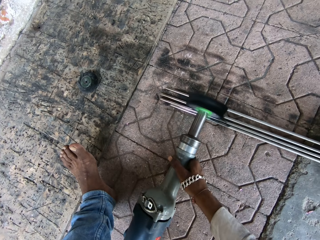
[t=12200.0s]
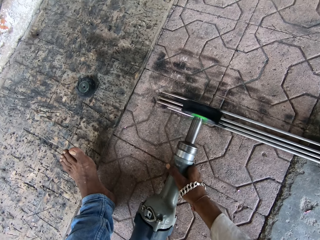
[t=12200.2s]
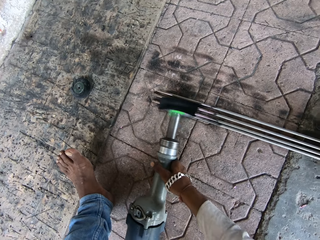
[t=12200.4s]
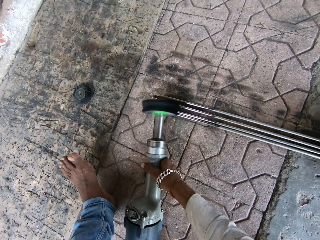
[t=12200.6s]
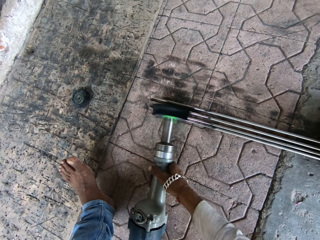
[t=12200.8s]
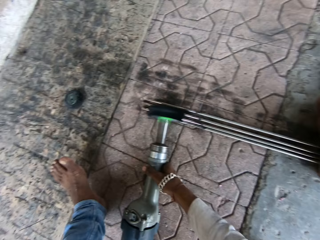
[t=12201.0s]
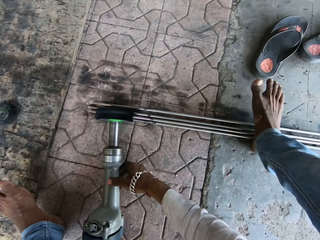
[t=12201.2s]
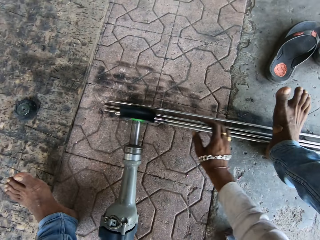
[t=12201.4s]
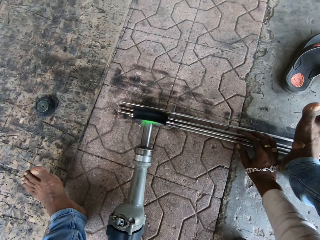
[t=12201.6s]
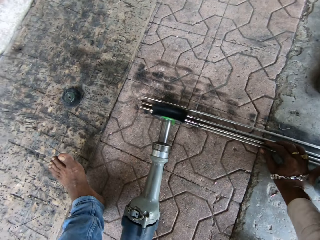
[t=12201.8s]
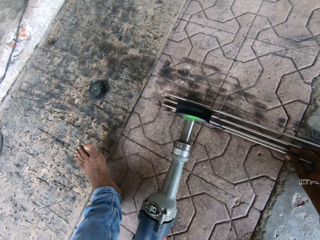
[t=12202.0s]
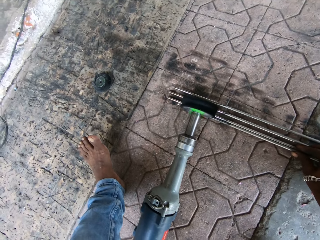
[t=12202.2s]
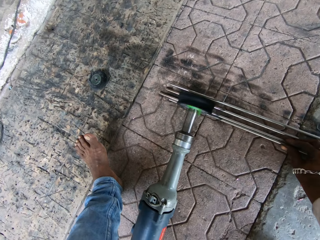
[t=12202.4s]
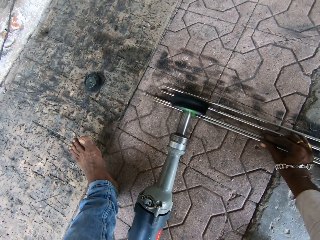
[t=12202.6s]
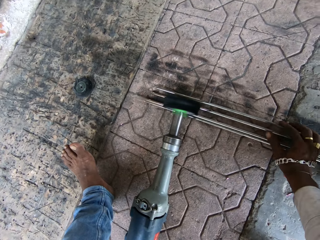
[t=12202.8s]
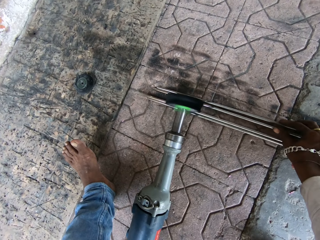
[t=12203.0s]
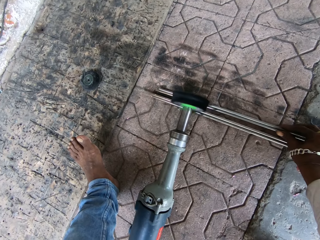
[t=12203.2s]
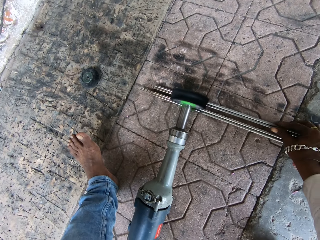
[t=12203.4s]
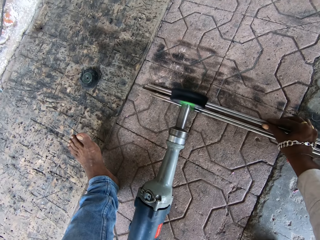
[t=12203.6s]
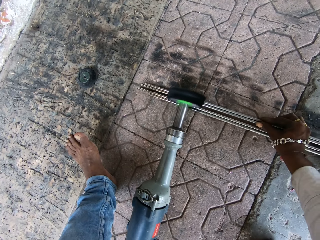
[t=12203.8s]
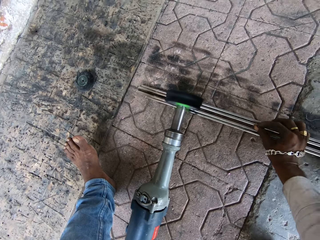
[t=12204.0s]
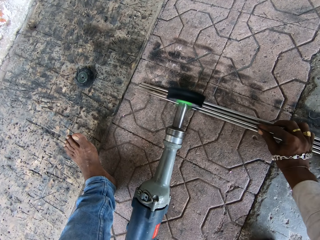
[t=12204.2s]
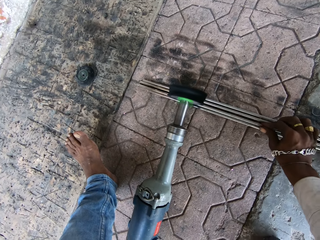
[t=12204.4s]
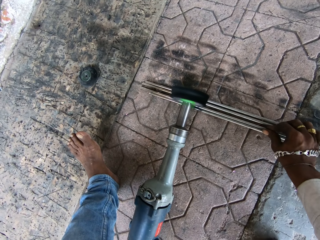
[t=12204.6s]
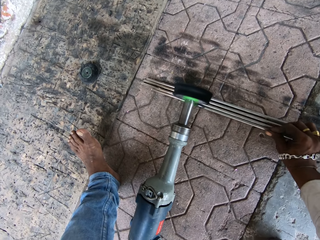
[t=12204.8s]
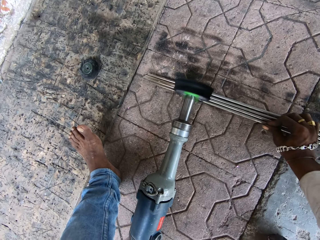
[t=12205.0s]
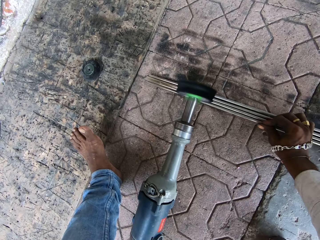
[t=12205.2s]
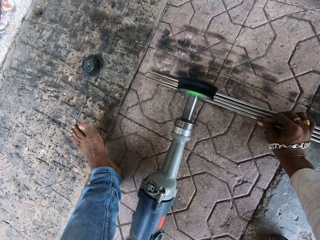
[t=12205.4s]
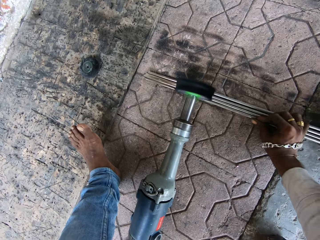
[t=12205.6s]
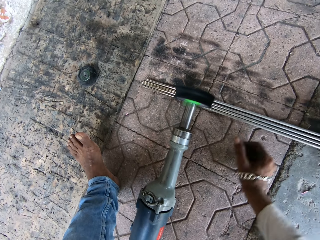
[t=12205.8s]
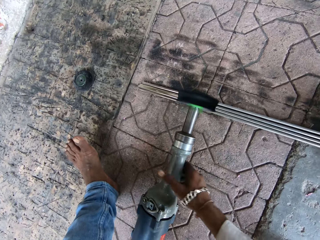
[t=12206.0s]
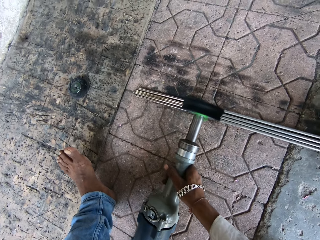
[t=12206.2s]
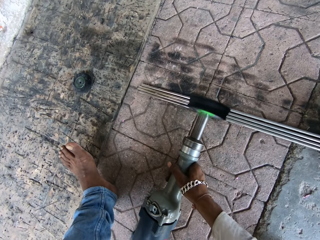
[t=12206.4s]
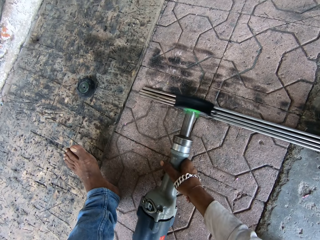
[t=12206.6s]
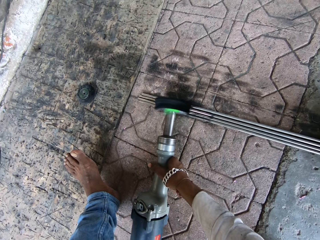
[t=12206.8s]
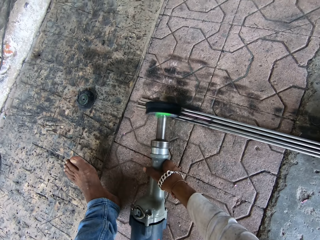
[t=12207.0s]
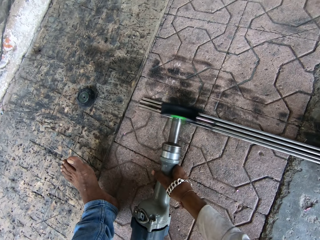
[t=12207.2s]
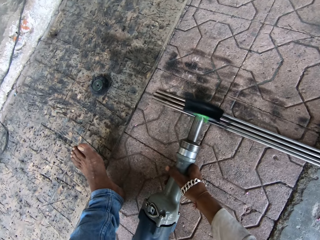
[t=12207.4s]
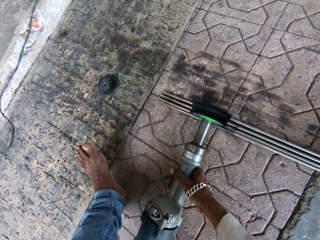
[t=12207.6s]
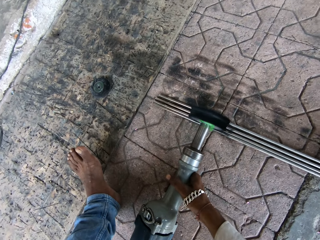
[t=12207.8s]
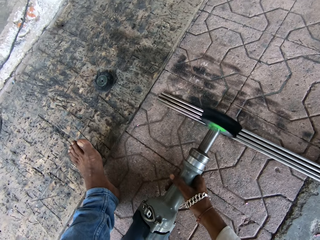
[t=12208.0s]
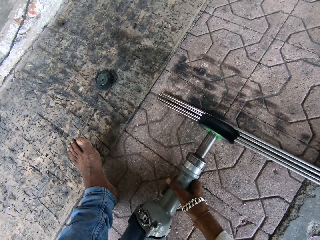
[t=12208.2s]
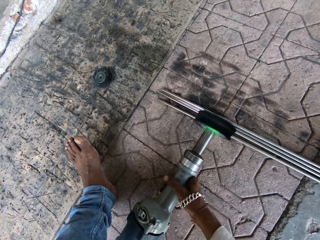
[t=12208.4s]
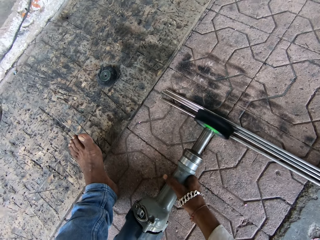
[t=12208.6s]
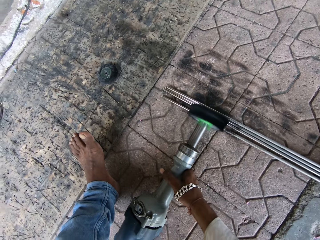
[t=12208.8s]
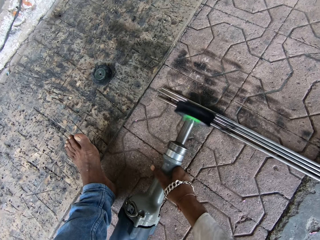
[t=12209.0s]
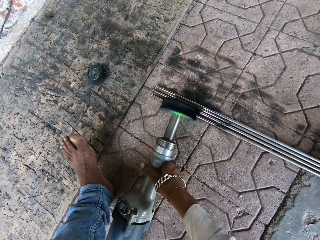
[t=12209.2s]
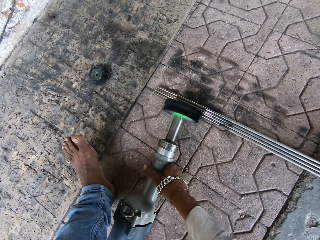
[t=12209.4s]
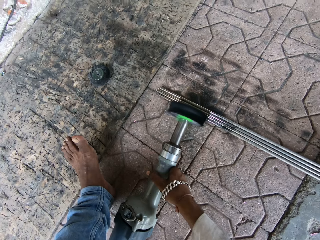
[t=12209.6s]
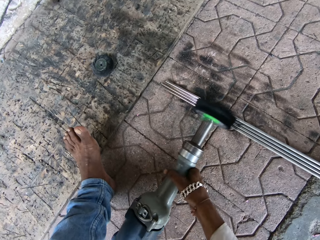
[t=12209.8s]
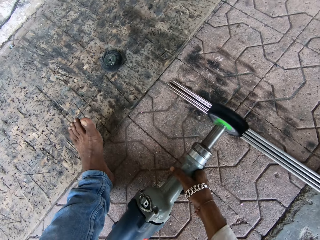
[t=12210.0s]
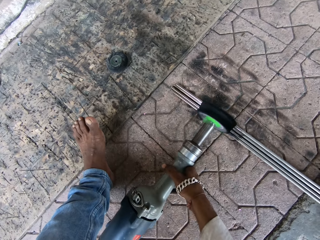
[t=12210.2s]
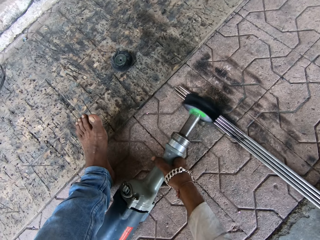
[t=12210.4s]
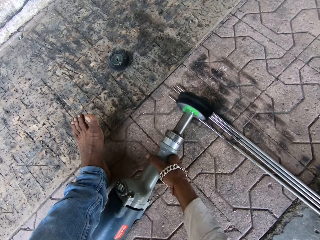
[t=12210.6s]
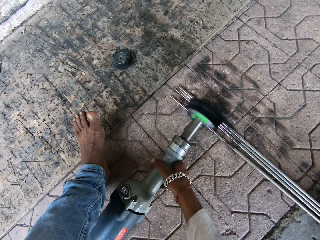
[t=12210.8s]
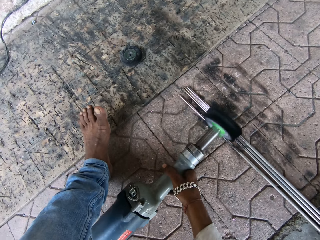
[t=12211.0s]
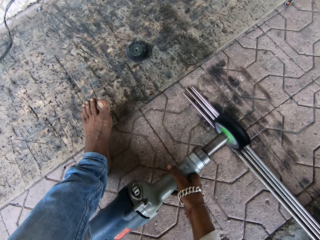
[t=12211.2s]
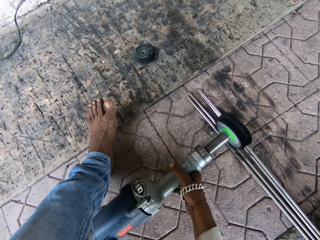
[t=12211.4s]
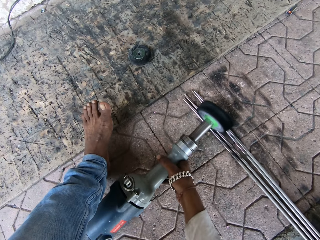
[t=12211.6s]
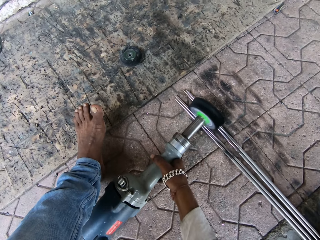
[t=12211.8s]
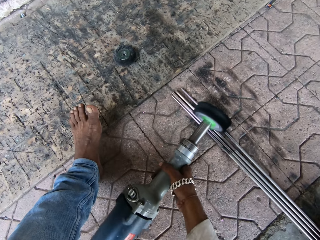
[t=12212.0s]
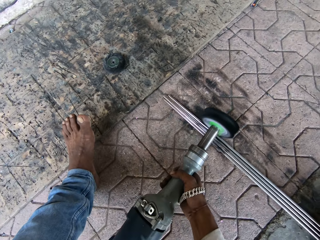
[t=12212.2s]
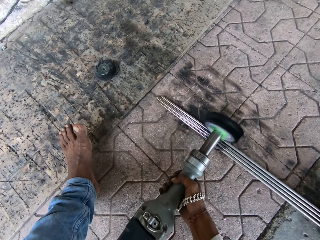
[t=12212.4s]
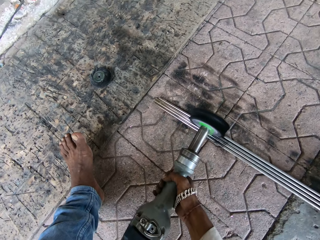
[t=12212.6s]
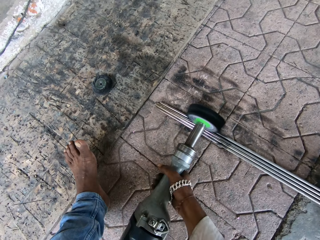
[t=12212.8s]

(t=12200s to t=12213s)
The camera wearer holds the steel metal. They arrange the metal with the left hand. They pick up the polishing machine. They polish the metals with the polishing machine.

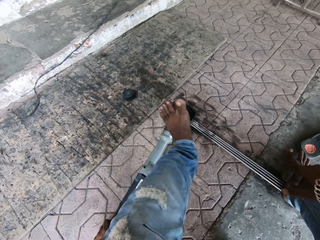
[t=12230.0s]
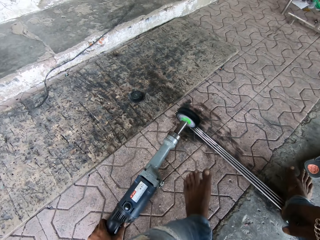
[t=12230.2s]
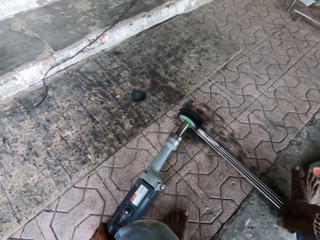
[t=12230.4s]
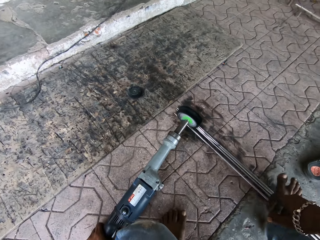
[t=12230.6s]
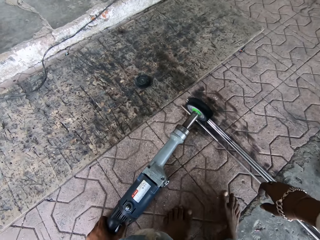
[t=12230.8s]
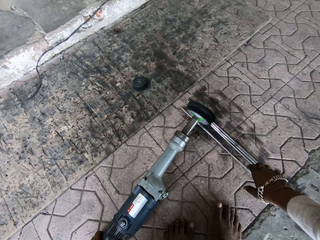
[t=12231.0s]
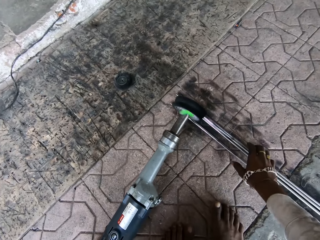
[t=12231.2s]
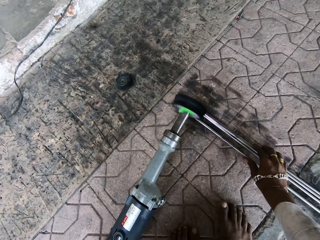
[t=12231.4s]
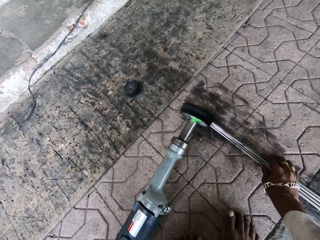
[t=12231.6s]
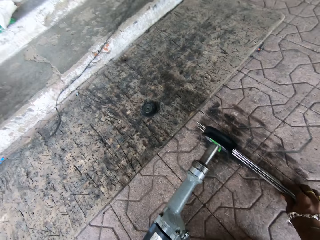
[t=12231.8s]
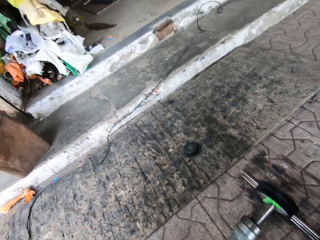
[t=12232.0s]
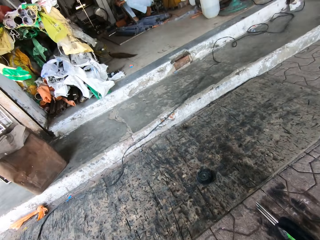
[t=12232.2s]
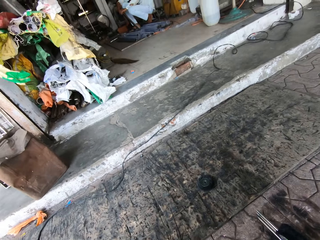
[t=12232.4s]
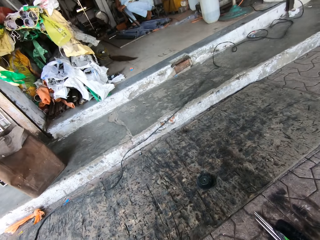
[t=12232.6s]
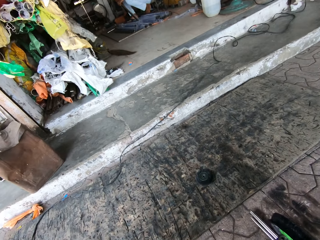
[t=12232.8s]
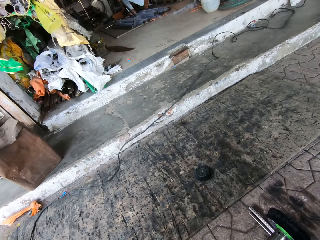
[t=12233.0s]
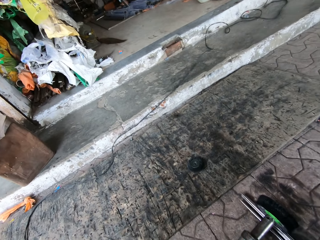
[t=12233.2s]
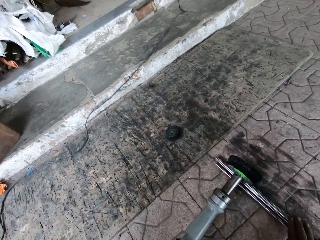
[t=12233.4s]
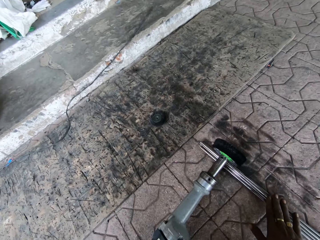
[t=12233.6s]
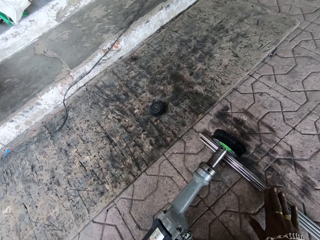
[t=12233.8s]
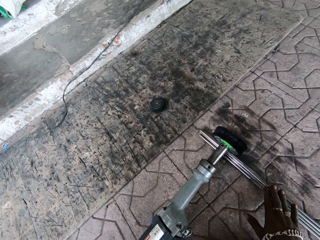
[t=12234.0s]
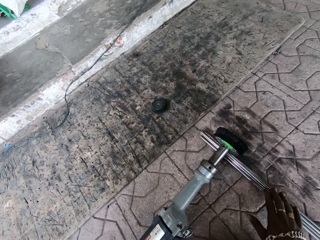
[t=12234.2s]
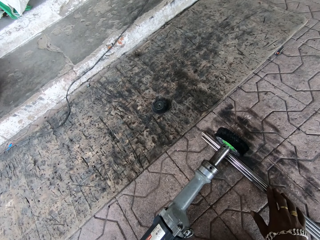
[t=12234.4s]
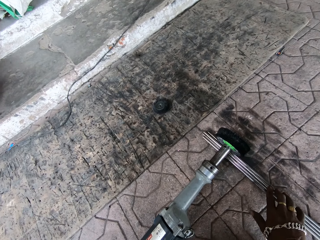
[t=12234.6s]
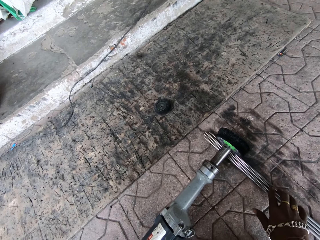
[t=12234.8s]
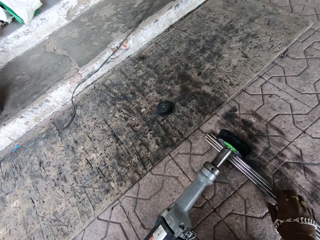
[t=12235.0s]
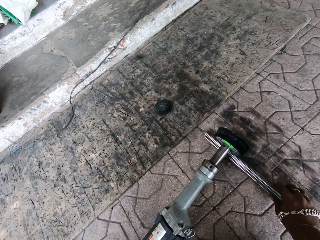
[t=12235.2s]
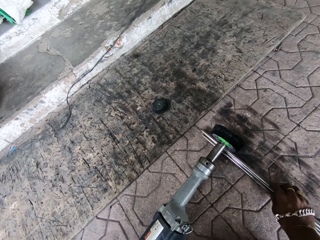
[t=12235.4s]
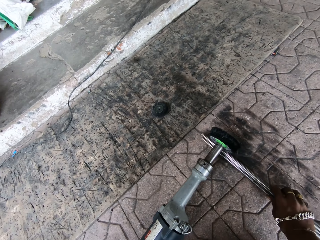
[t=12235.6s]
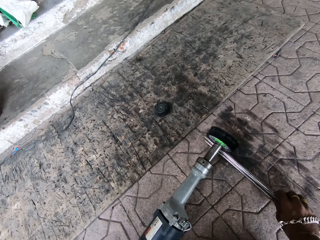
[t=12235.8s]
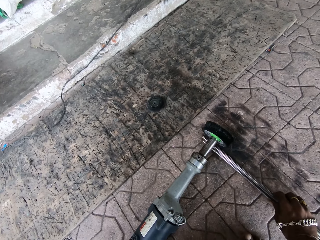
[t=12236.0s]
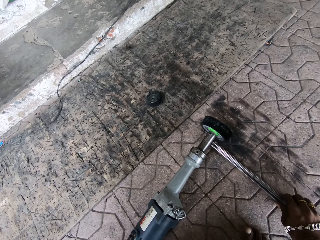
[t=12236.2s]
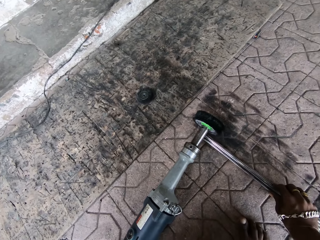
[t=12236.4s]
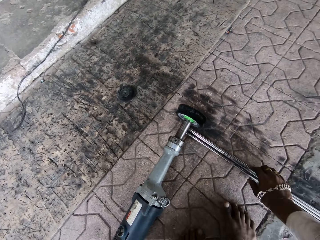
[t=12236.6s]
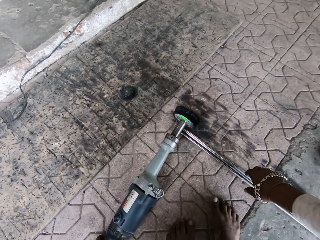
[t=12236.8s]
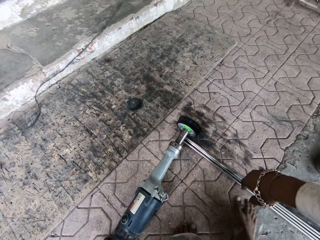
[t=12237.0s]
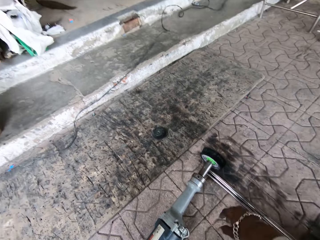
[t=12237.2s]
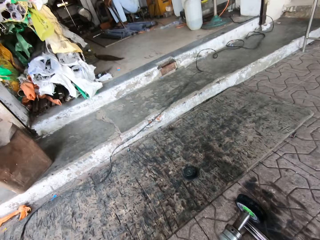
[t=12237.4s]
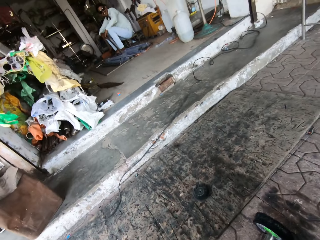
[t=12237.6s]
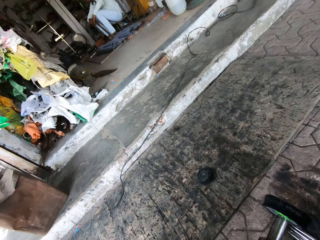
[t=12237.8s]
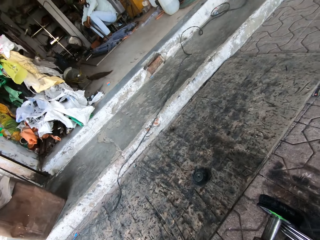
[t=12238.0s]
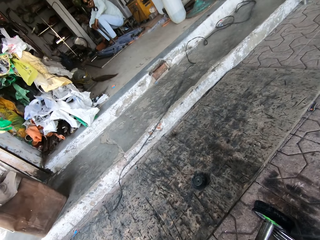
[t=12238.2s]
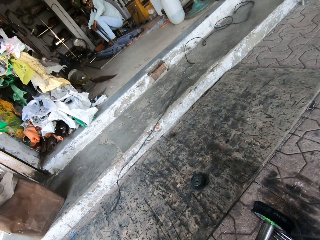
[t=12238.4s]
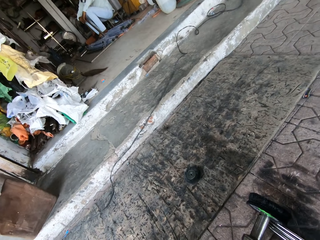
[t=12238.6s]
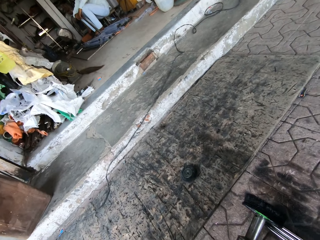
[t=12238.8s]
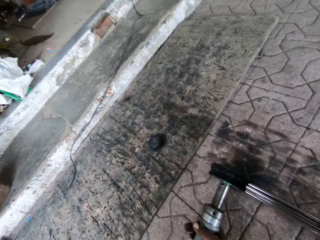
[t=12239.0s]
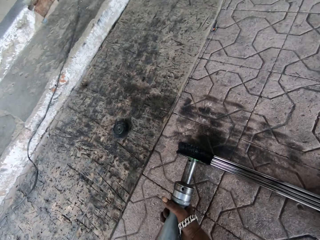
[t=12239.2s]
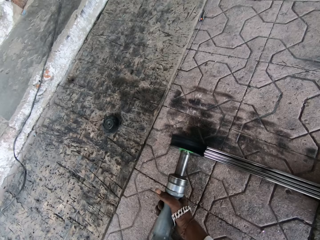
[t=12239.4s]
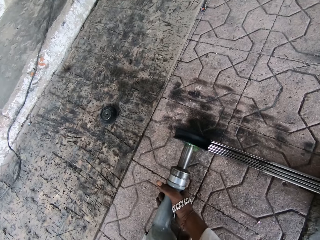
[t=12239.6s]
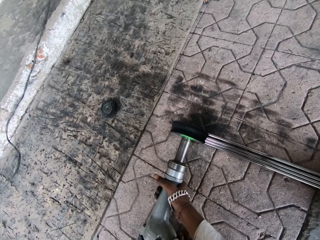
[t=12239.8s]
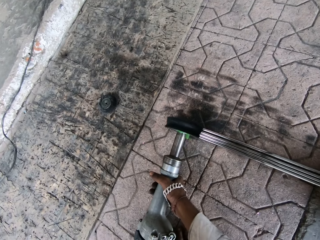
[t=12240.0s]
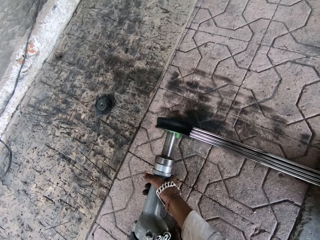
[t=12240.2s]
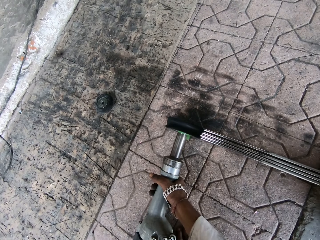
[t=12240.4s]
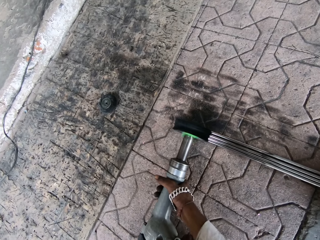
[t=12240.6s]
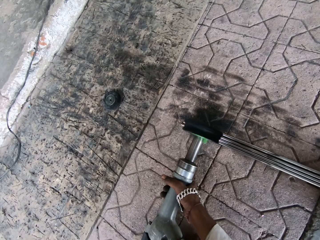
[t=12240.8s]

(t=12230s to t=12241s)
The camera wearer holds the steel metal. They adjust the metal. A person holds a metal.
